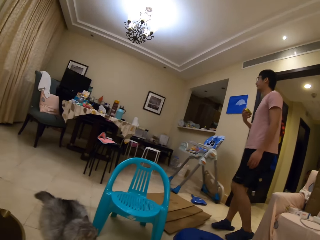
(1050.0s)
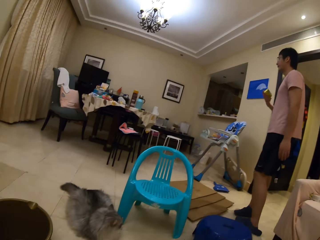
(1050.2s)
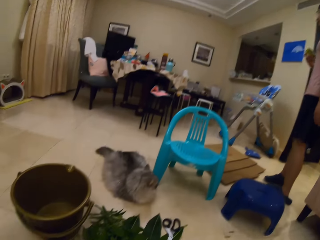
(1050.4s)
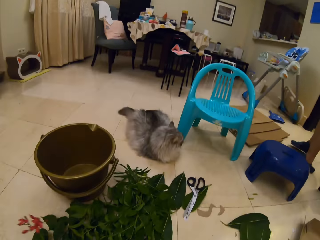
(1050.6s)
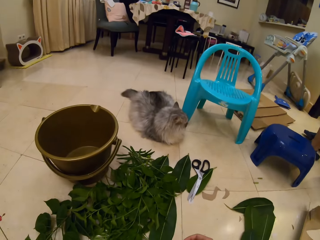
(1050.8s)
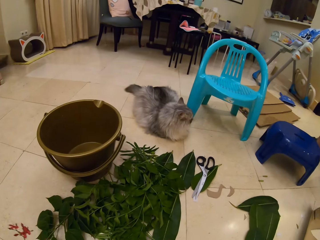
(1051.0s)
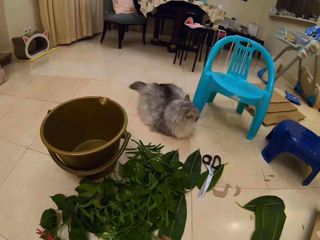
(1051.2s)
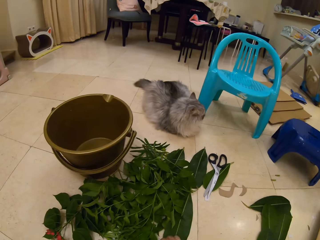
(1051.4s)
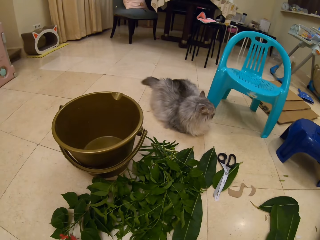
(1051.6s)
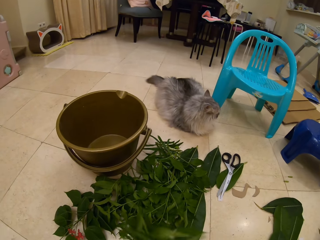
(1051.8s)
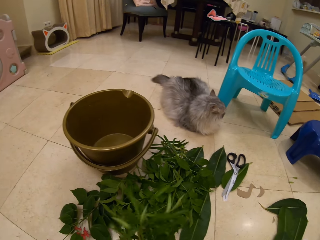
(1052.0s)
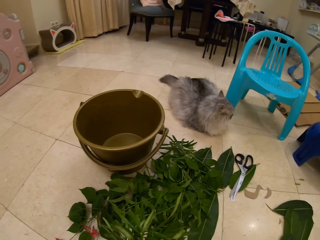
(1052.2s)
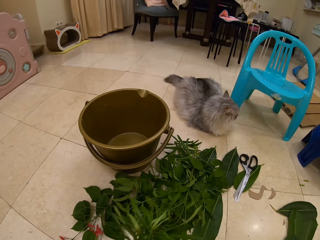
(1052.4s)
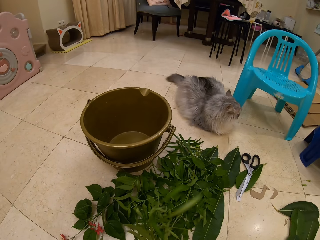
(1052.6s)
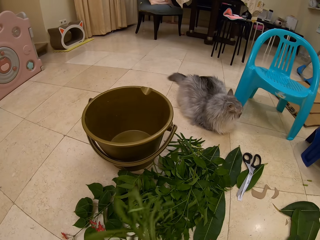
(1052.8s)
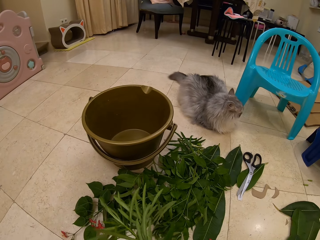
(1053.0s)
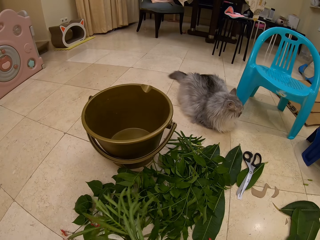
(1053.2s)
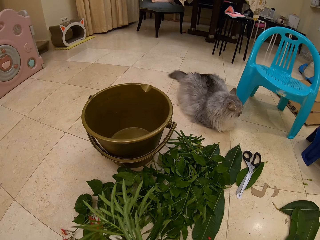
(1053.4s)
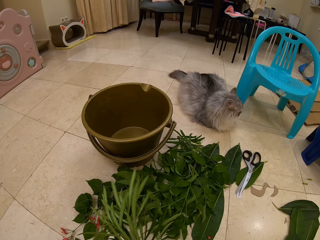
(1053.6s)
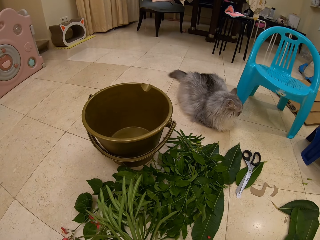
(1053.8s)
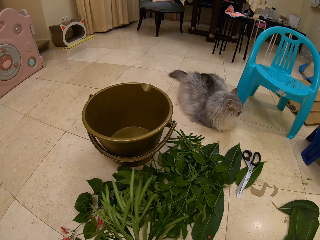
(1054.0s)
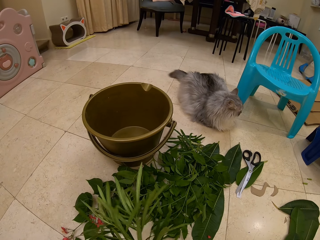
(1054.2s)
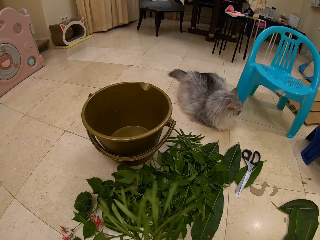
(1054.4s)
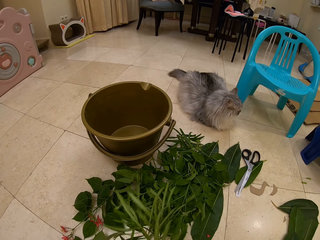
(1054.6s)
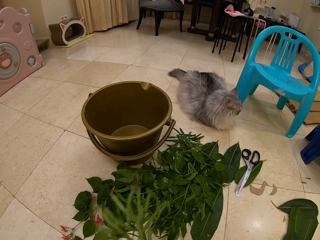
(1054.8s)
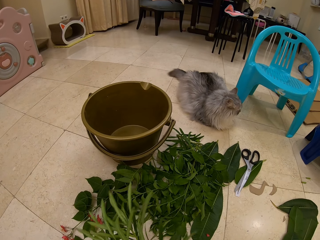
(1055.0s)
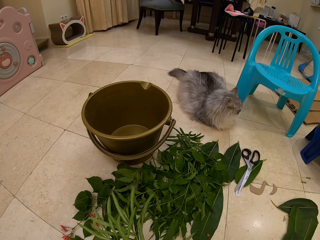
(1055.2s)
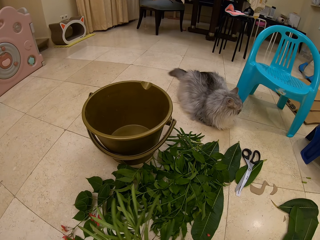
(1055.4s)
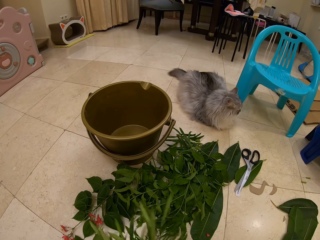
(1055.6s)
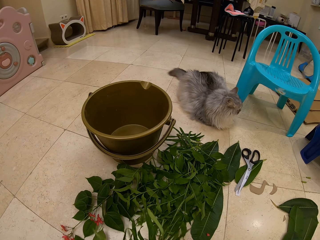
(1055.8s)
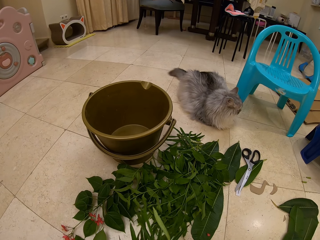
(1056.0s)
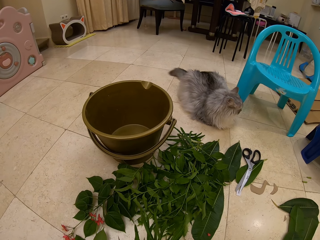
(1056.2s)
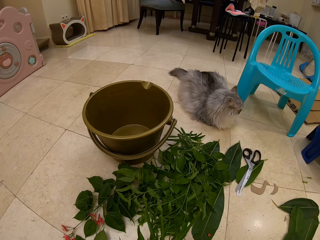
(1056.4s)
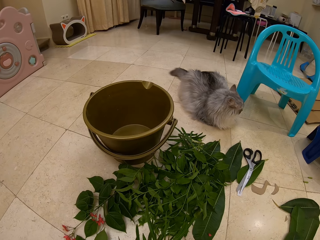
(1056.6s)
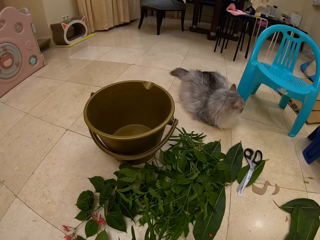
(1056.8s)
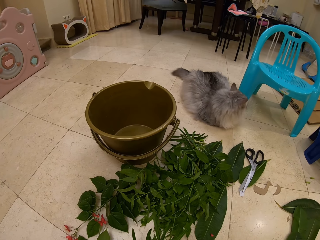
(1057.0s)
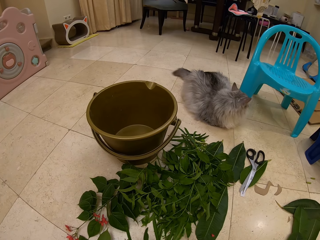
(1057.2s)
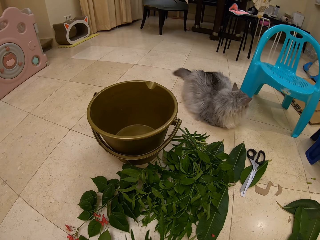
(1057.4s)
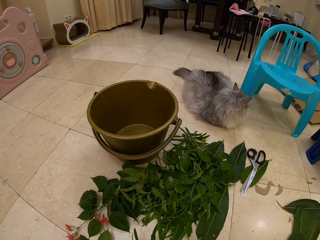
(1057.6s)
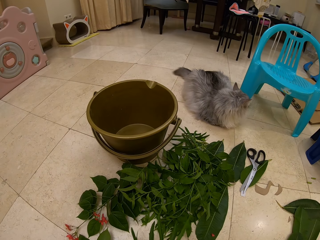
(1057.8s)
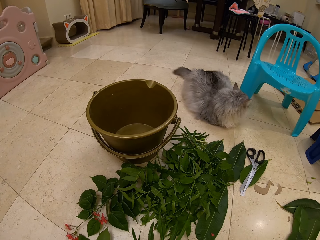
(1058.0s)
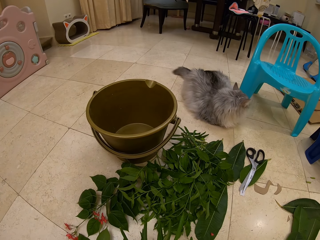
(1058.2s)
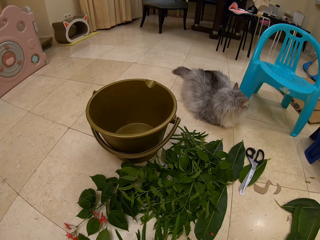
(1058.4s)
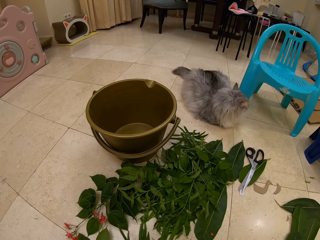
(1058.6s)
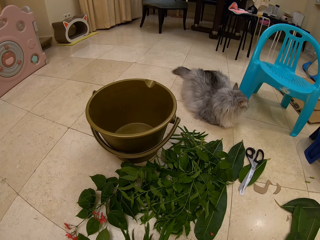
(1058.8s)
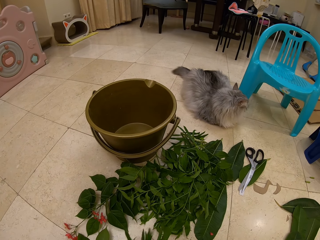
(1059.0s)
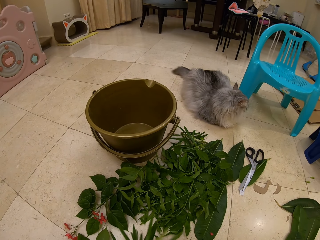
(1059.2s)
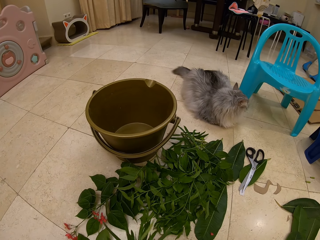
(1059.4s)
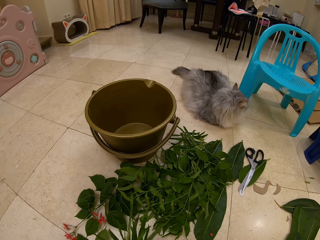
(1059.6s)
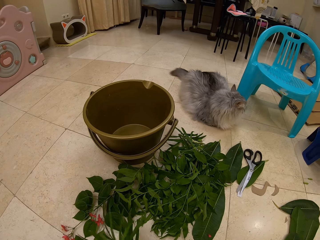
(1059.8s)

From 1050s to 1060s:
A person turns around. The camera wearer looks at the plants on the floor. They touch the plants on the floor. They lift up a piece of leaf.

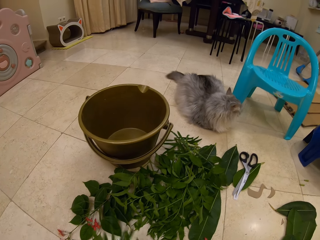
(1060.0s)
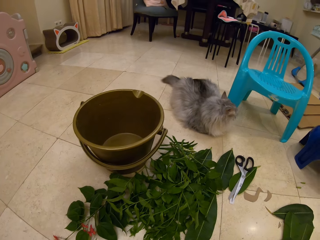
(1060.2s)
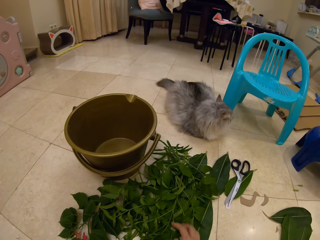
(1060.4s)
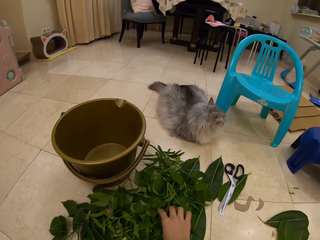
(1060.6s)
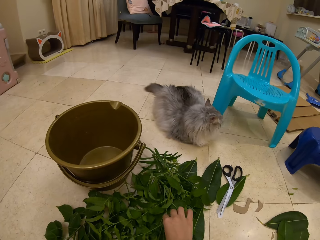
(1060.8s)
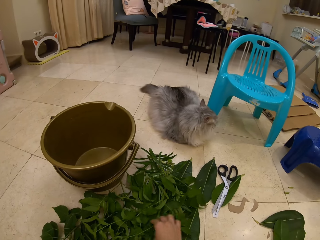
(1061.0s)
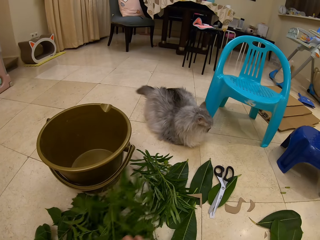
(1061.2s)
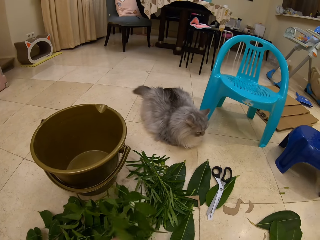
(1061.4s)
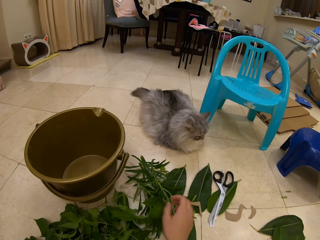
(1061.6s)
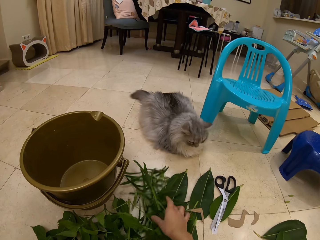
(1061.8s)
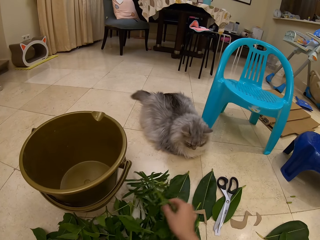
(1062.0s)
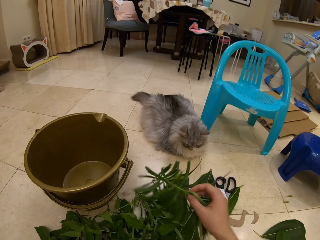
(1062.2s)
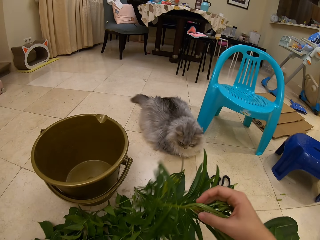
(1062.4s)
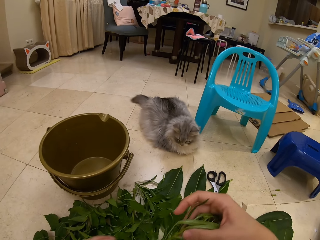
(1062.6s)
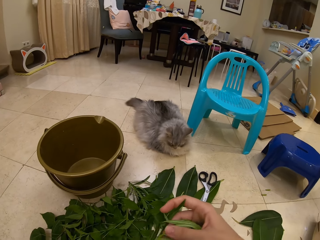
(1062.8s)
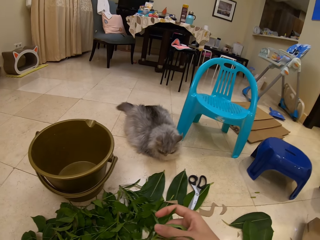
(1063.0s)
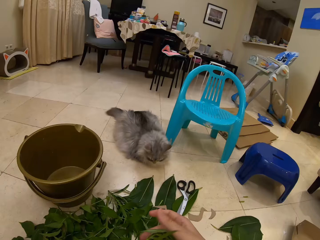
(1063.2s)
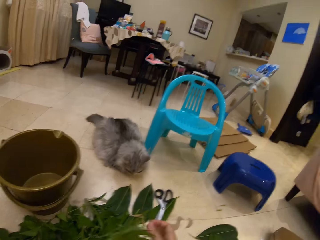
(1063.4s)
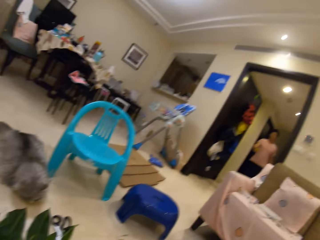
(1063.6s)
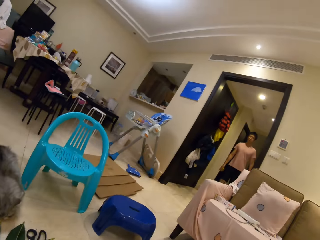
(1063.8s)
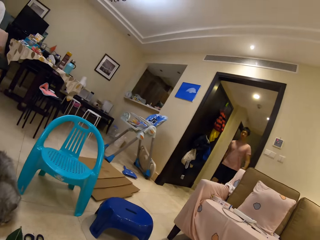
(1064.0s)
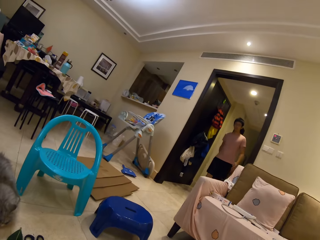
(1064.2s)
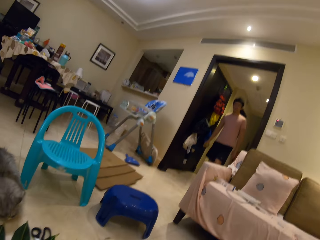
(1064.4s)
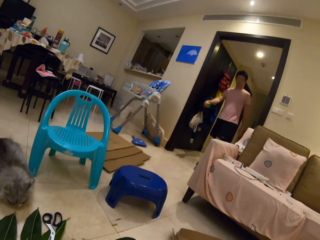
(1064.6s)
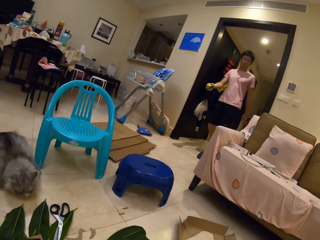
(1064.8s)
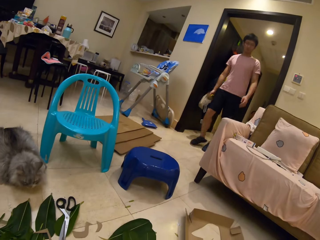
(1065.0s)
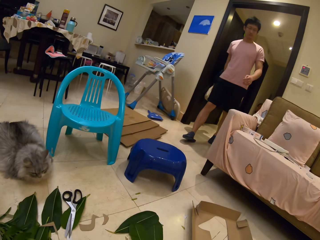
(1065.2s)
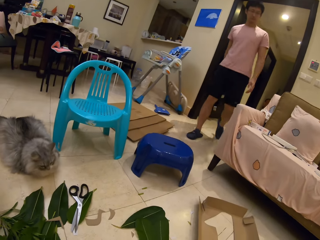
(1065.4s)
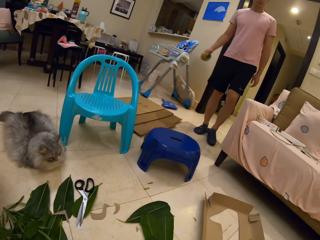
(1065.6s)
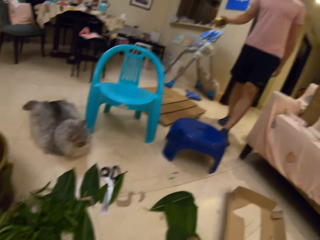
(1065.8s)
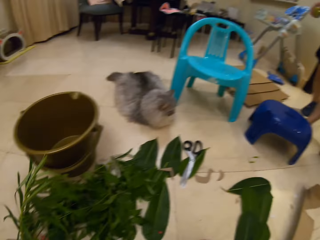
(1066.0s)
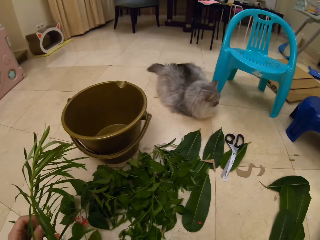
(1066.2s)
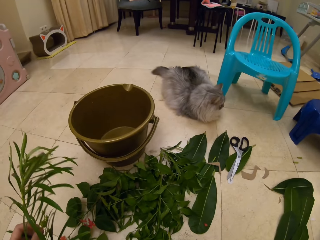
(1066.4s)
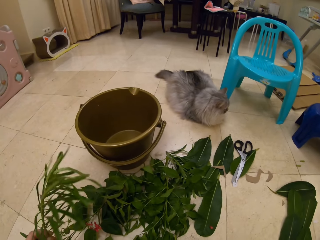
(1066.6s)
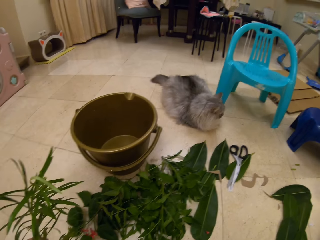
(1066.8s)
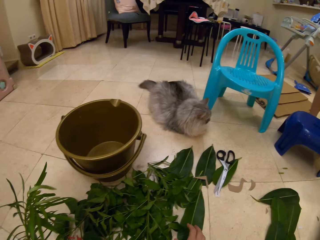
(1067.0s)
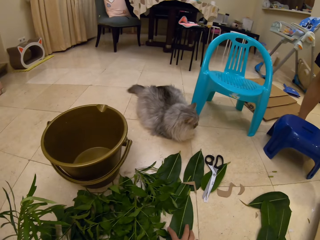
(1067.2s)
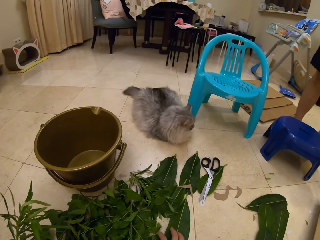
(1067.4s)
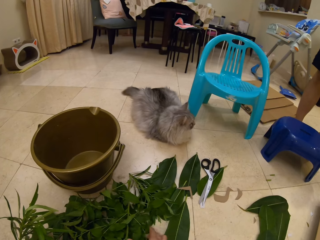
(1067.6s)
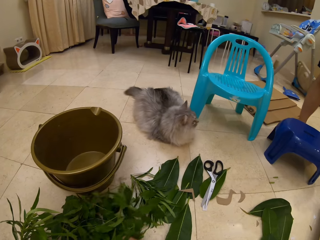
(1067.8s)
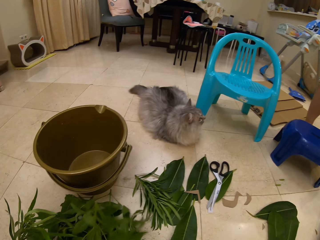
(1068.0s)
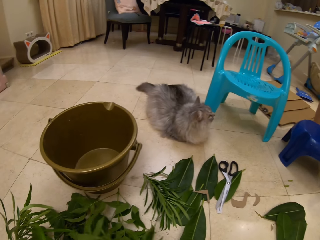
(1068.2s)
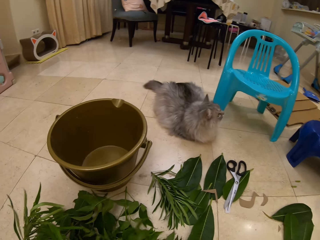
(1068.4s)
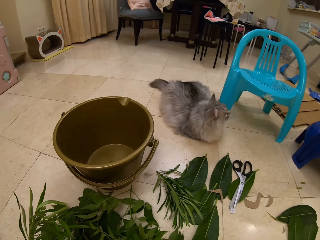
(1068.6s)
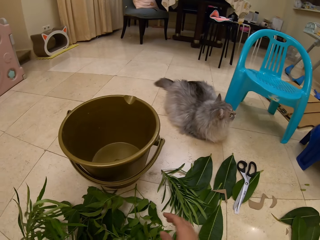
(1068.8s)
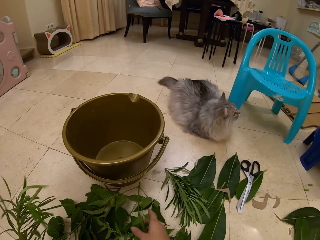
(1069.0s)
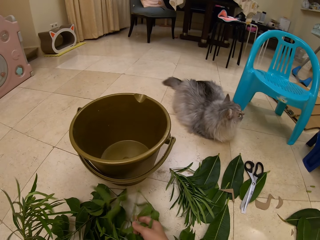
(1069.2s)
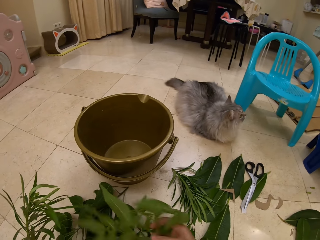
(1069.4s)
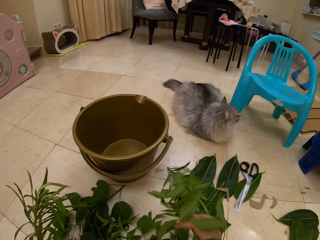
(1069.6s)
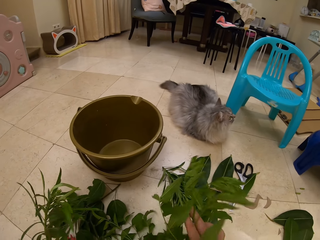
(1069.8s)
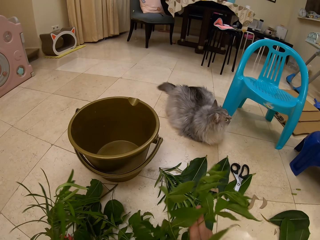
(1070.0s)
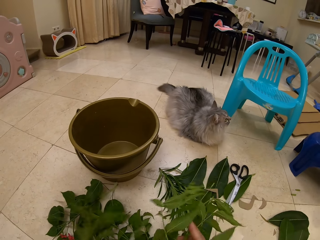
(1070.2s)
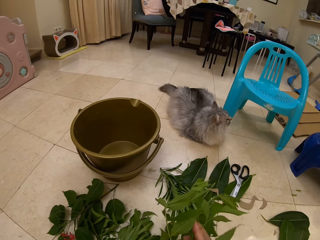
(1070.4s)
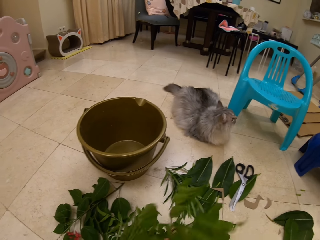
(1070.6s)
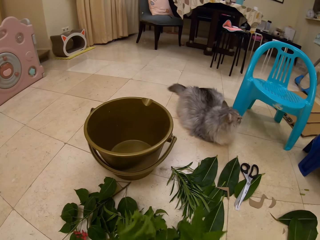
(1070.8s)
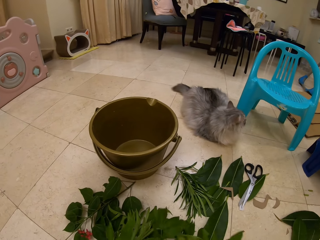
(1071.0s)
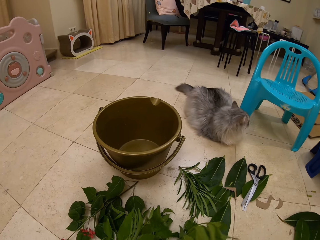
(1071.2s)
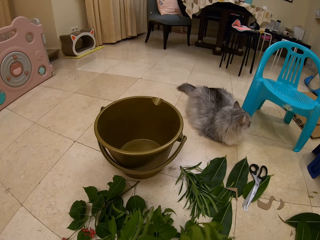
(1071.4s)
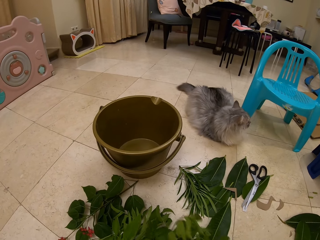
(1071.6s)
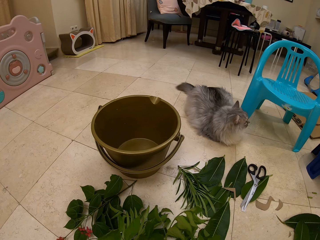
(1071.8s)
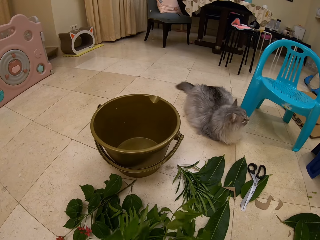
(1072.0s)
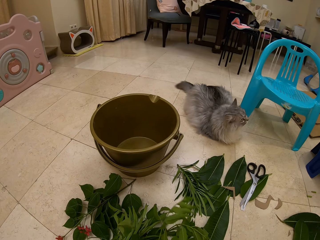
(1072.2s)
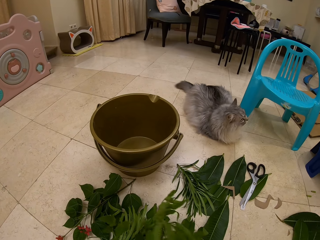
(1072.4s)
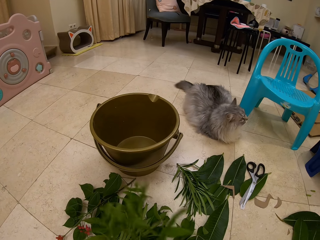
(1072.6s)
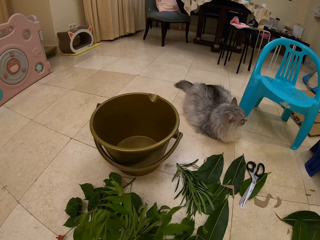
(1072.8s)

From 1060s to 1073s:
The camera wearer selects a piece of leaf on the floor. A person speaks to the camera wearer and walks. The camera wearer looks at the person. They speak to the person. The person speaks to the camera wearer. The camera wearer speaks to the person. They touch the plants on the floor.
